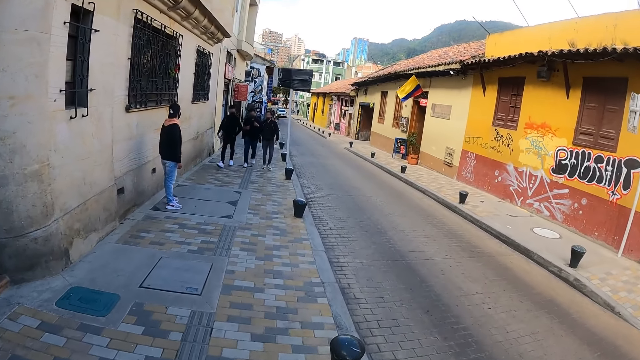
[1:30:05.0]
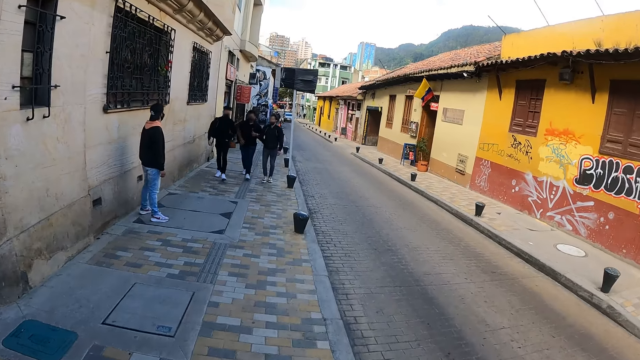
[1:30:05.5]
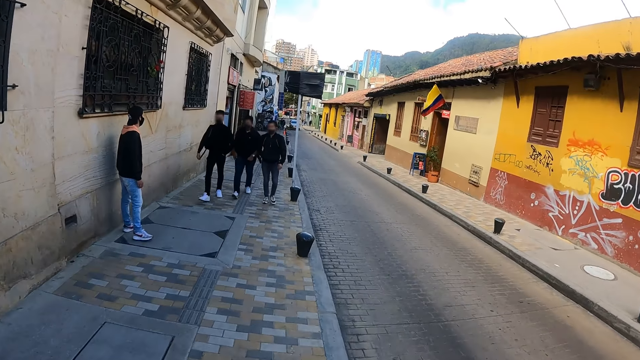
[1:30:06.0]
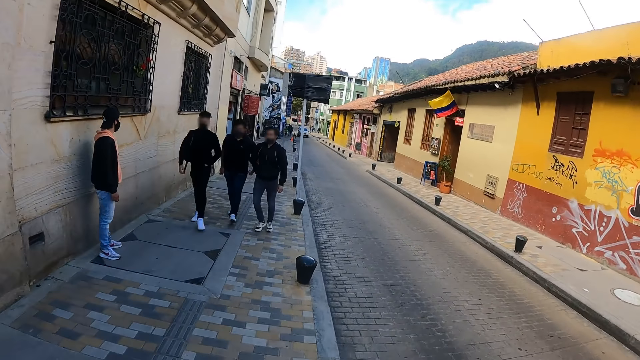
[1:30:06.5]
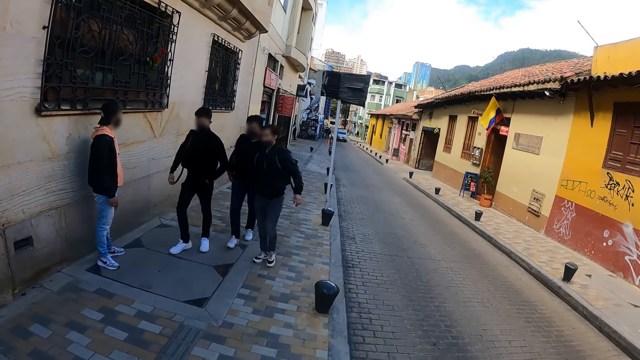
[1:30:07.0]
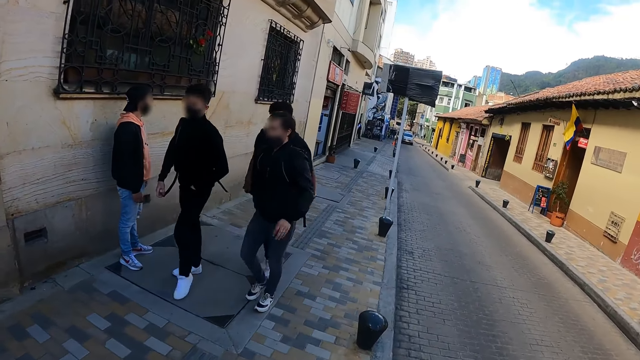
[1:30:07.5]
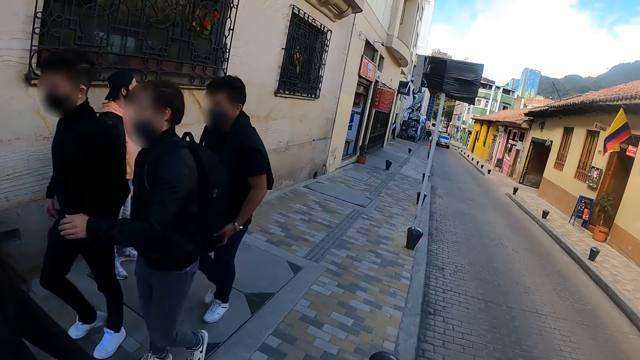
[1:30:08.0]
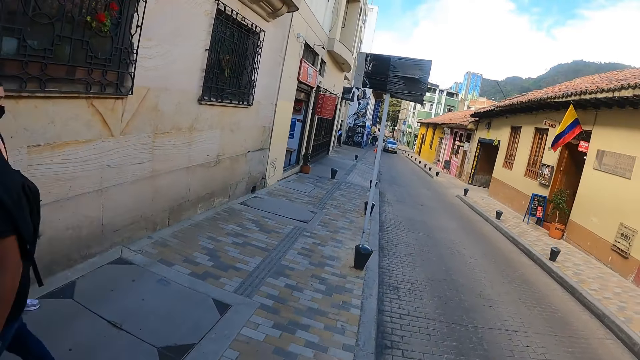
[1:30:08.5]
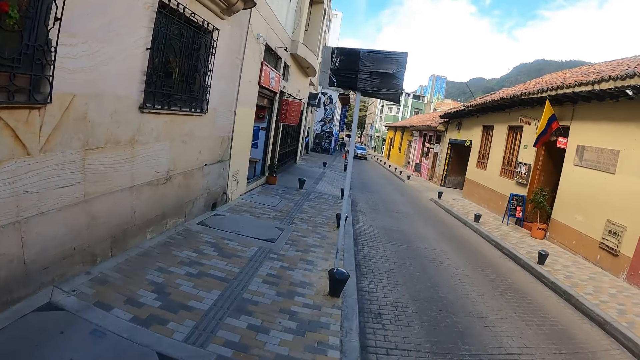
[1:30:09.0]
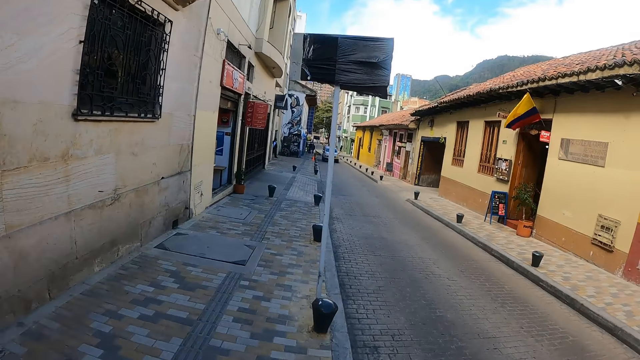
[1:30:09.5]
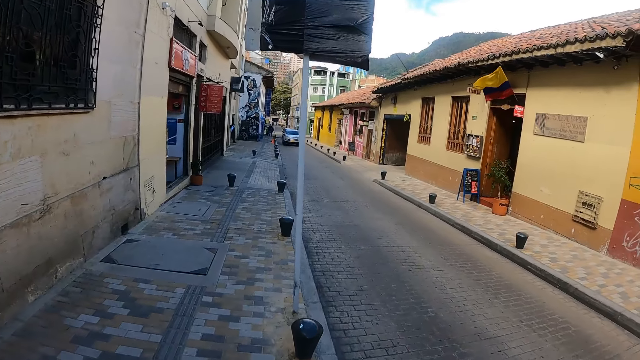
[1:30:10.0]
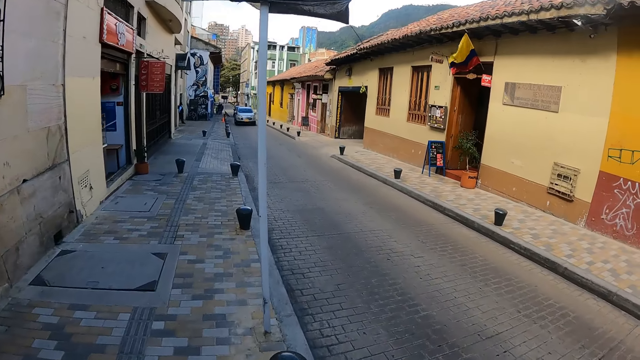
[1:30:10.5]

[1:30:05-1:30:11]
The camera wearer walks on the road.

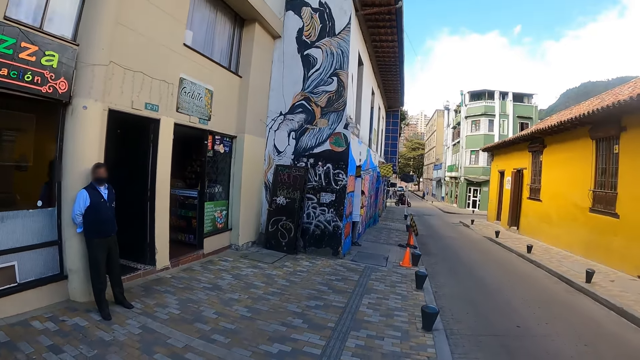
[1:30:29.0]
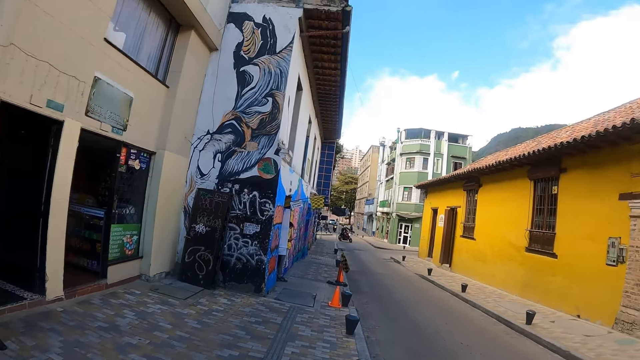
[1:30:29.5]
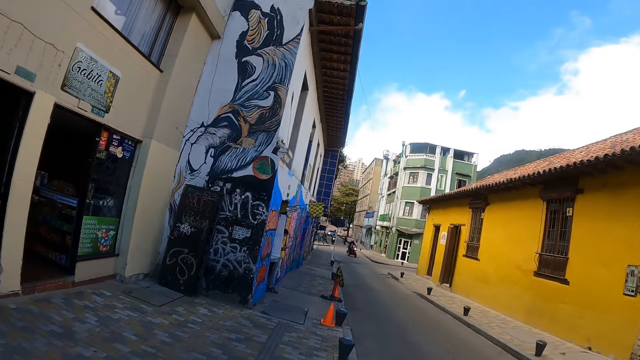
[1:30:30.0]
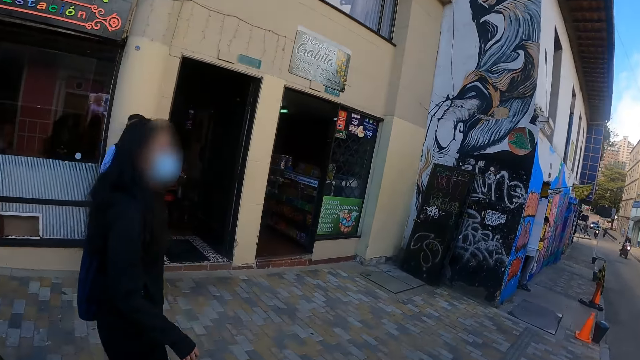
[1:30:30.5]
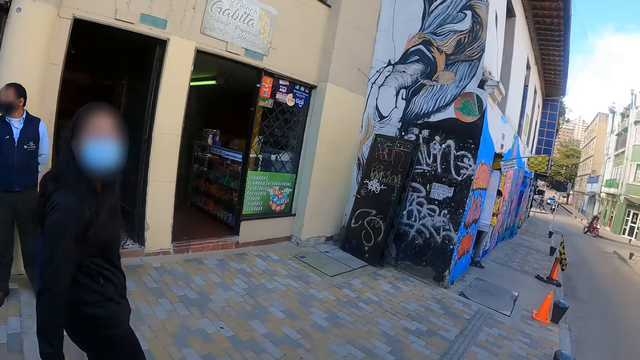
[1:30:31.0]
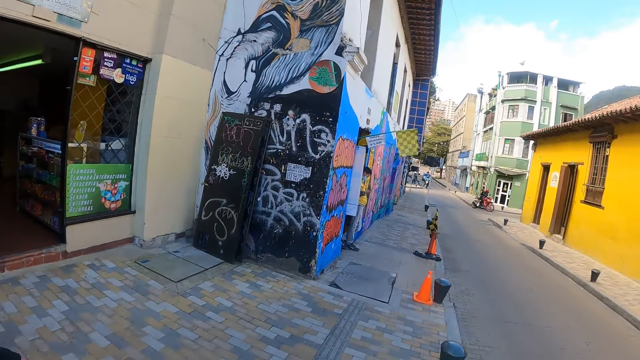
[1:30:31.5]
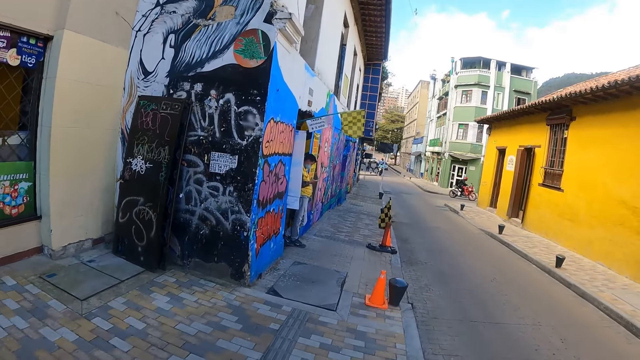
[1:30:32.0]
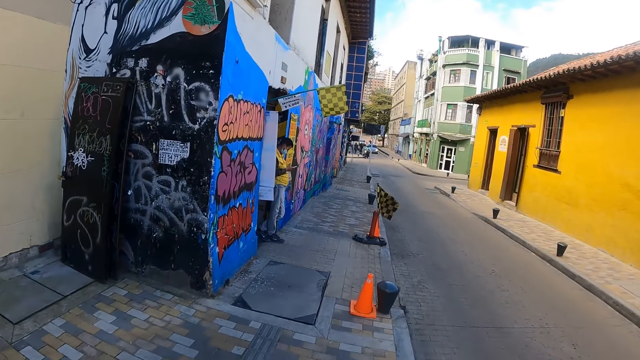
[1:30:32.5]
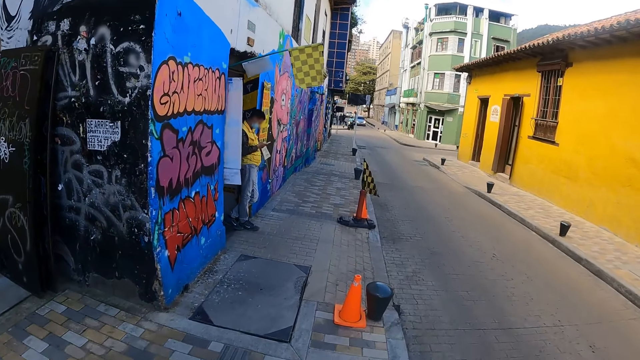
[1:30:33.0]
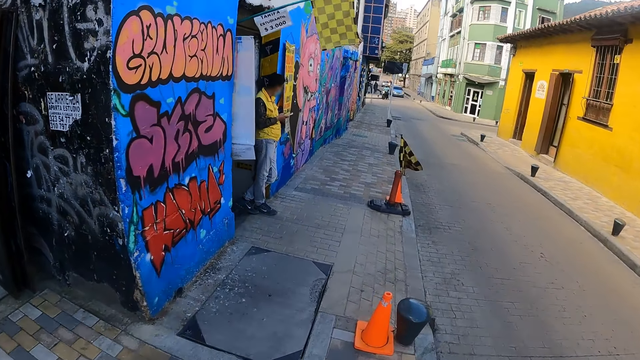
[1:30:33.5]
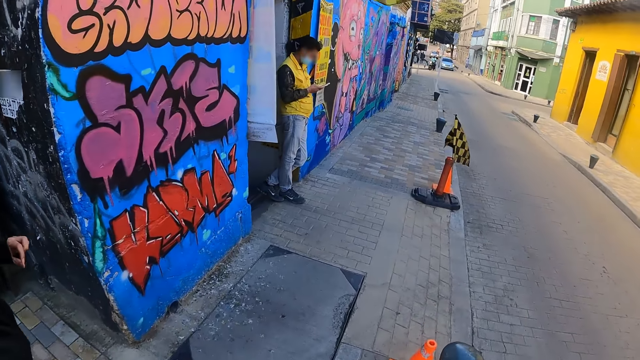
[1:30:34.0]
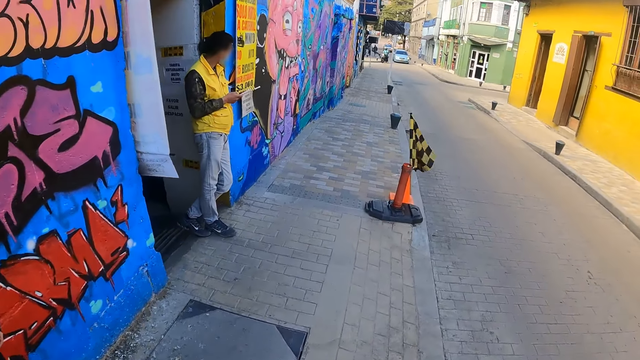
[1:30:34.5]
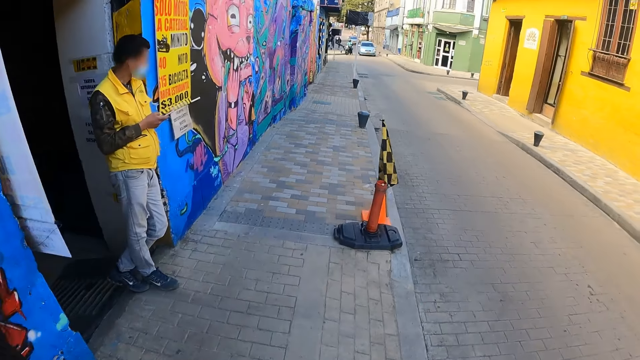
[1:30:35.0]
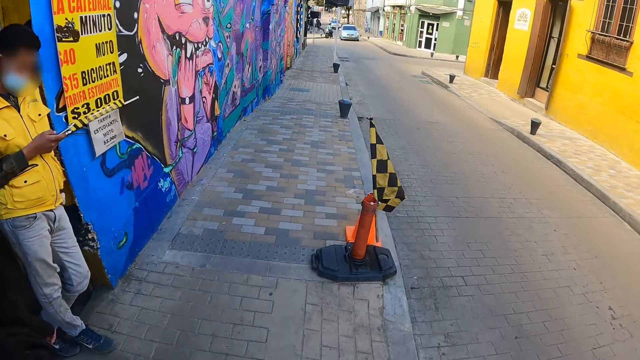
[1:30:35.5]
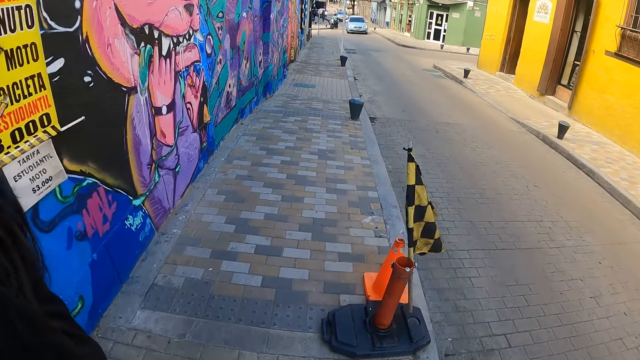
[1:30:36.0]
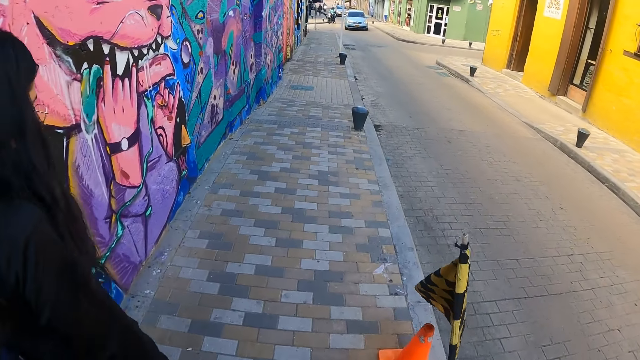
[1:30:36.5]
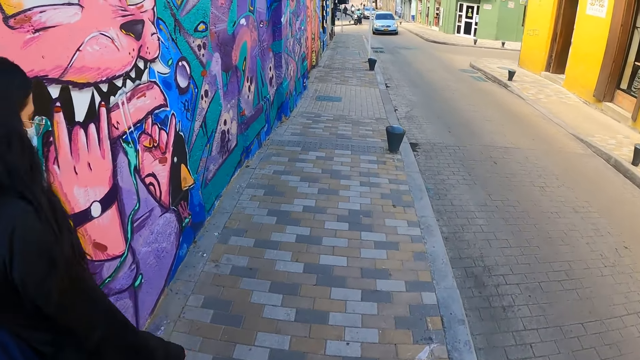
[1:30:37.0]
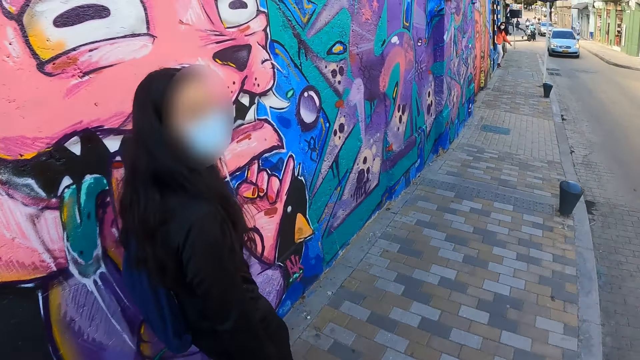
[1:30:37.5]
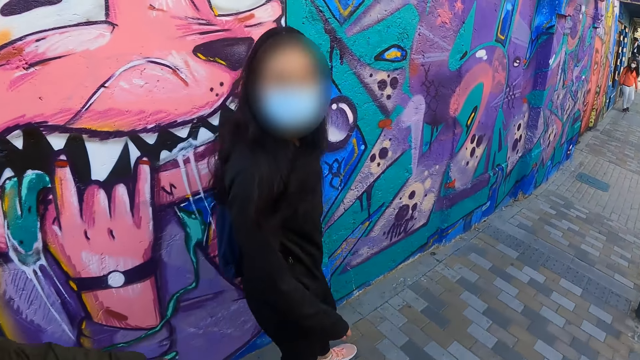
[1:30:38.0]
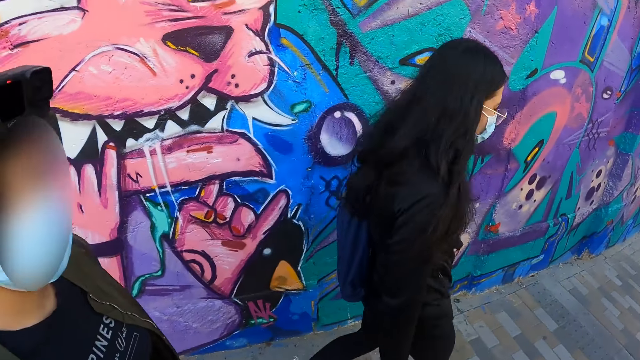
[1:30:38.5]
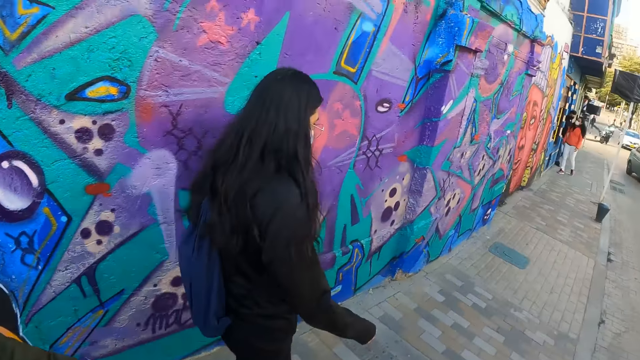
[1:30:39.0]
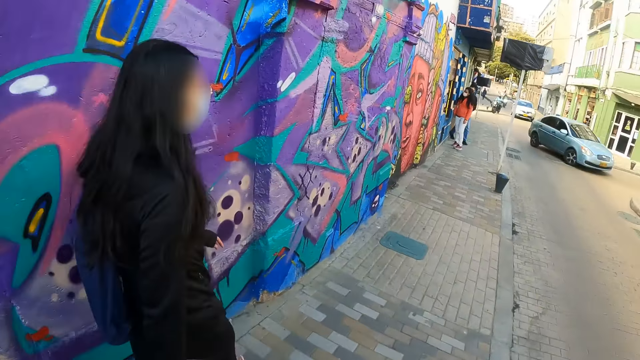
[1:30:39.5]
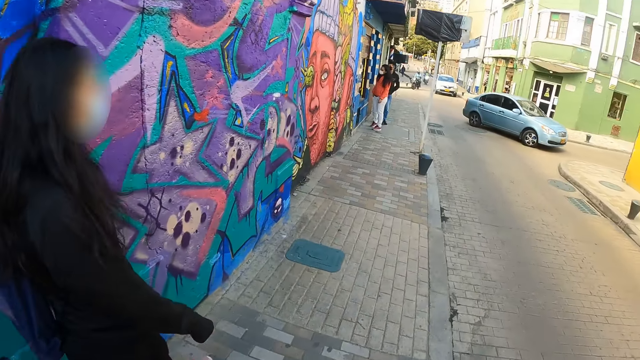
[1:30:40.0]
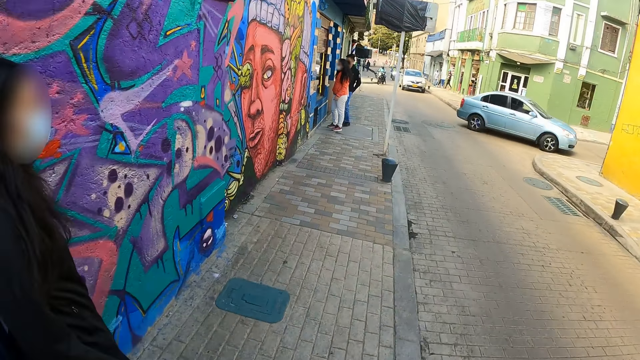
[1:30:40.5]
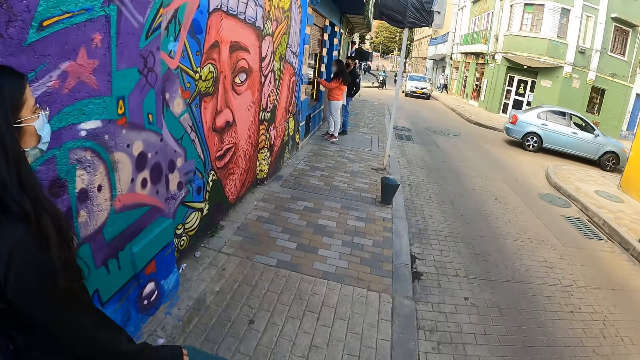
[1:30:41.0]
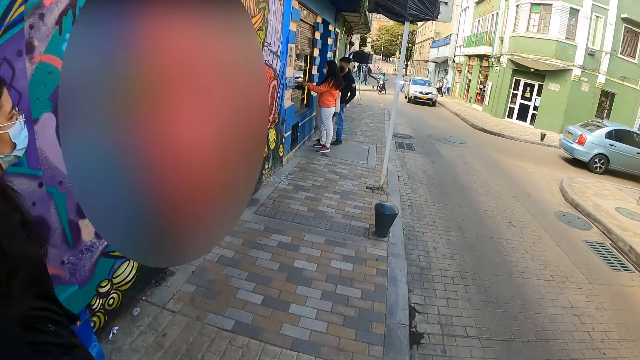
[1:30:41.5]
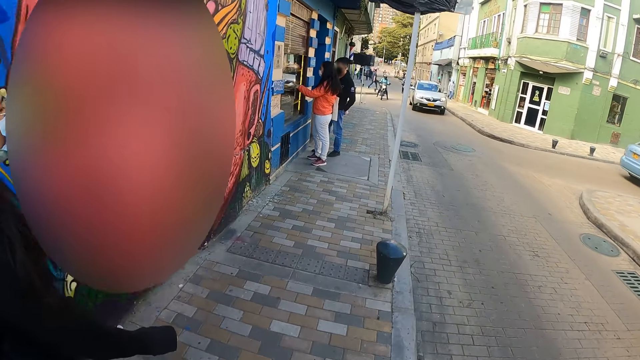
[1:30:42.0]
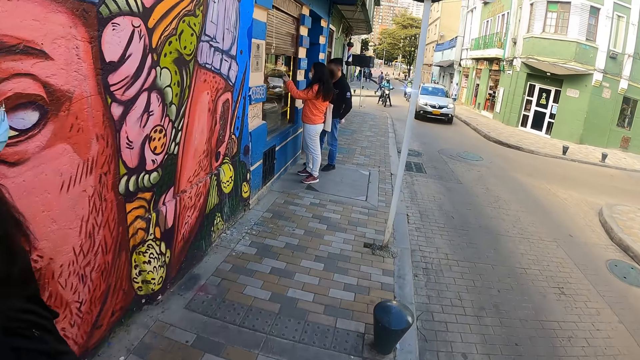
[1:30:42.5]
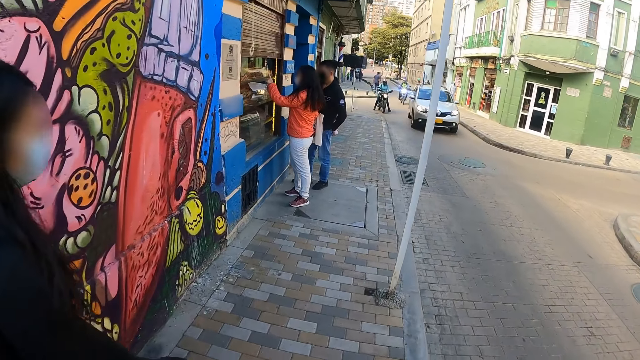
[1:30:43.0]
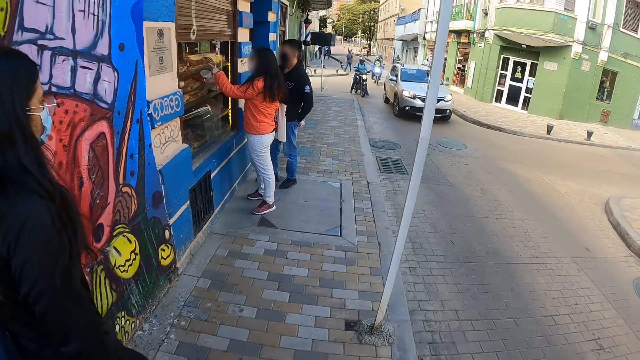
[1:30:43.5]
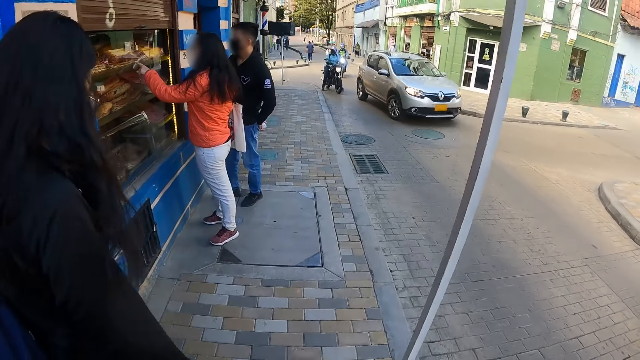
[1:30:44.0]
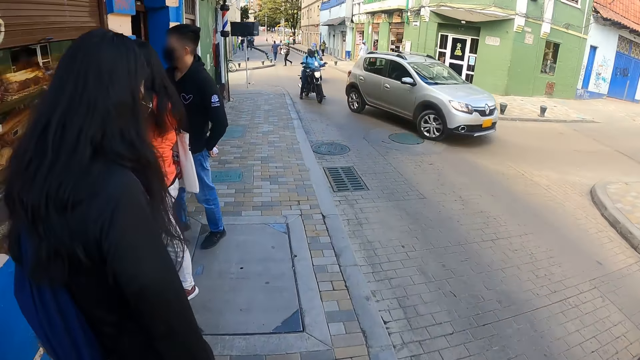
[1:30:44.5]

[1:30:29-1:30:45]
The camera wearer looks at a person. They walk around. They look at the person. They walk around.
